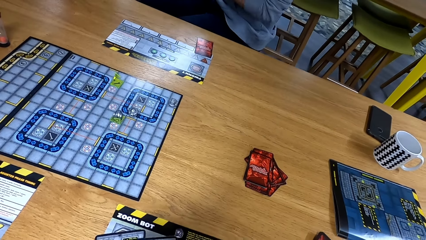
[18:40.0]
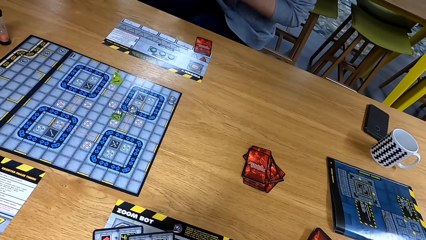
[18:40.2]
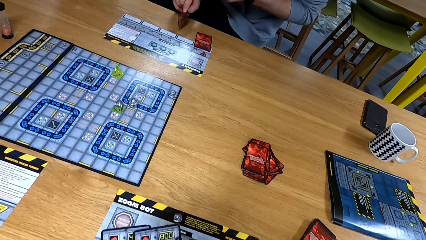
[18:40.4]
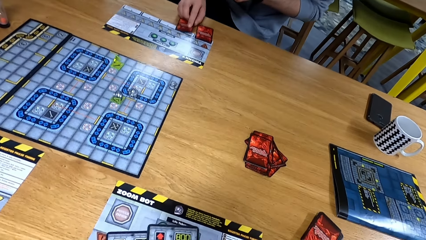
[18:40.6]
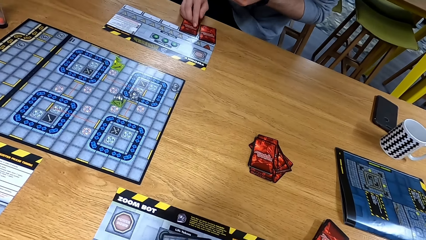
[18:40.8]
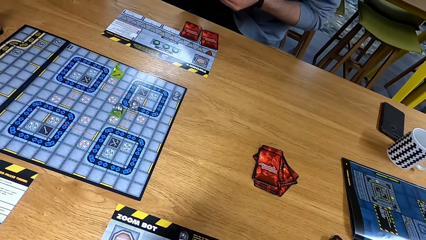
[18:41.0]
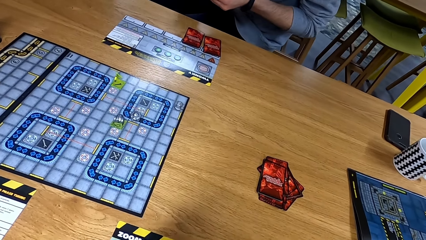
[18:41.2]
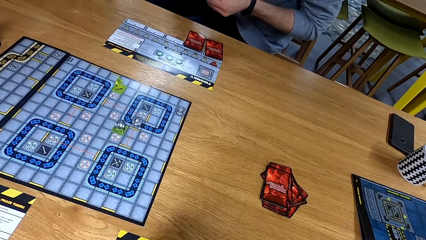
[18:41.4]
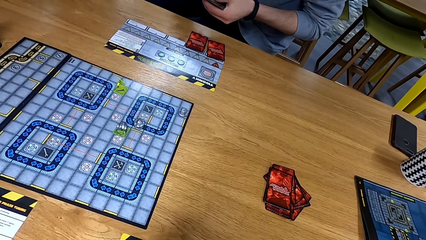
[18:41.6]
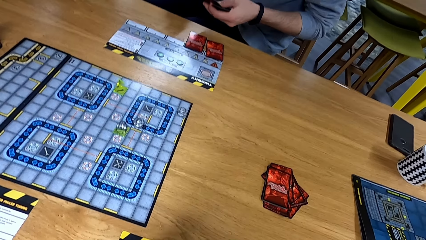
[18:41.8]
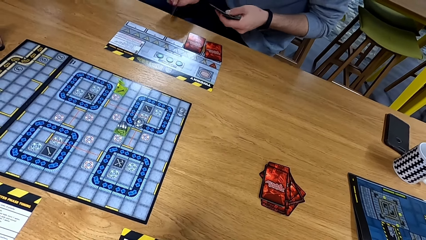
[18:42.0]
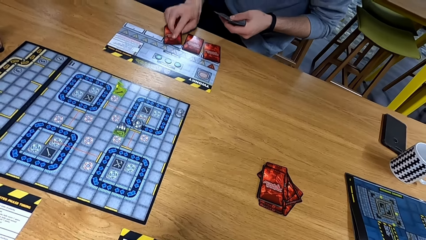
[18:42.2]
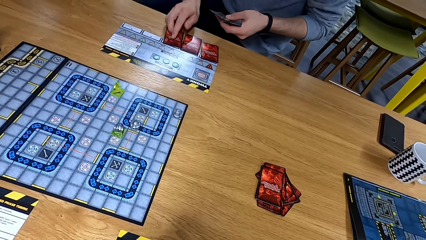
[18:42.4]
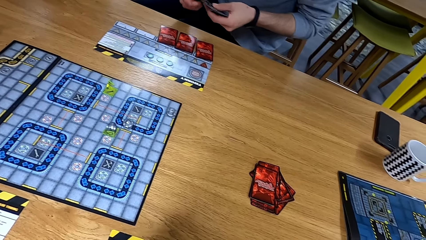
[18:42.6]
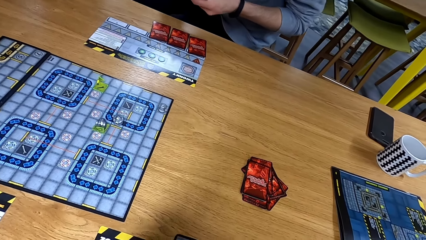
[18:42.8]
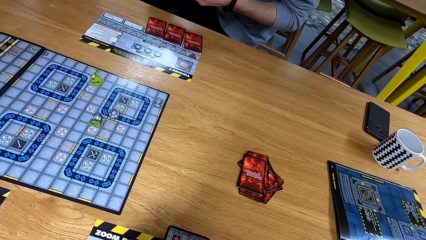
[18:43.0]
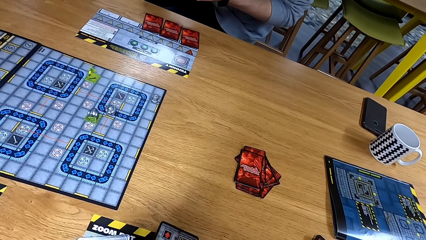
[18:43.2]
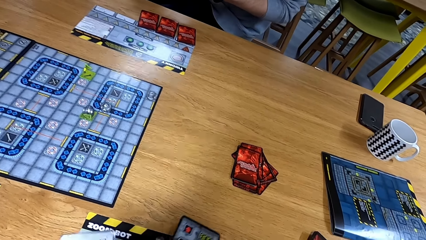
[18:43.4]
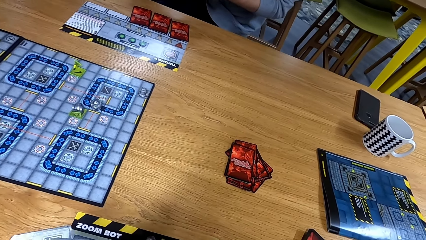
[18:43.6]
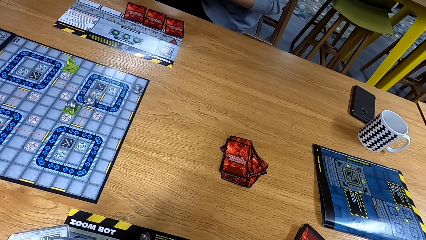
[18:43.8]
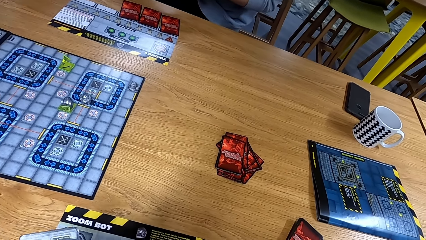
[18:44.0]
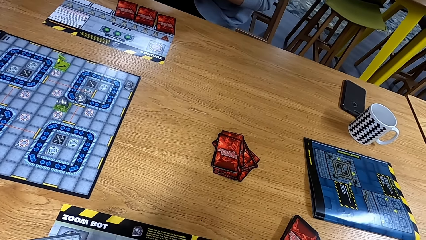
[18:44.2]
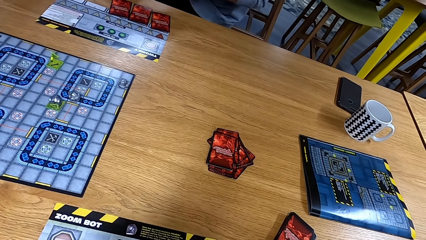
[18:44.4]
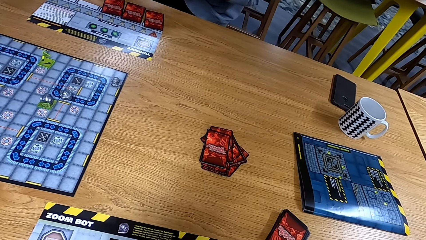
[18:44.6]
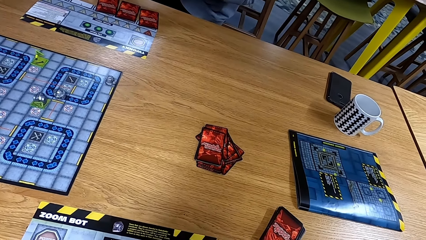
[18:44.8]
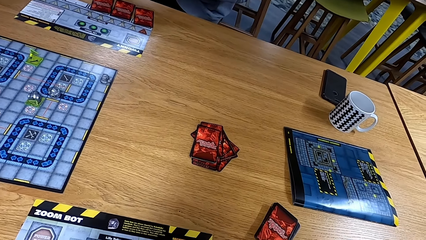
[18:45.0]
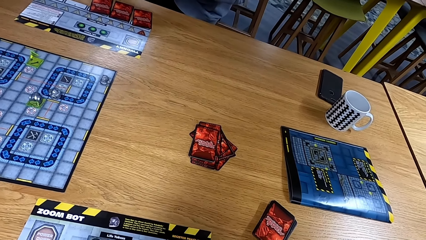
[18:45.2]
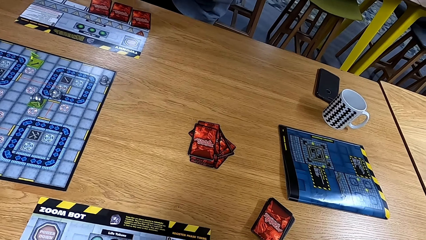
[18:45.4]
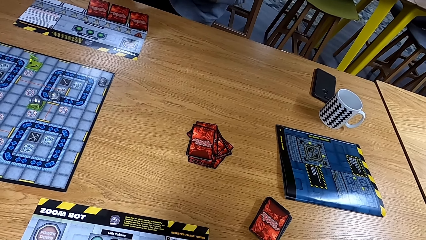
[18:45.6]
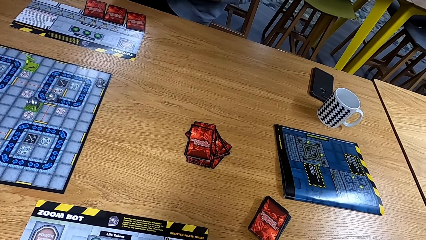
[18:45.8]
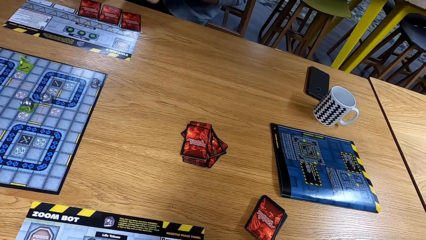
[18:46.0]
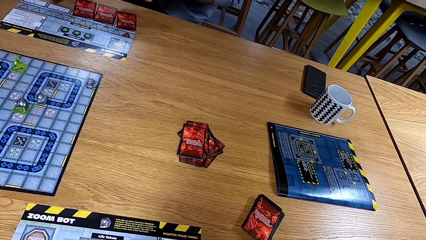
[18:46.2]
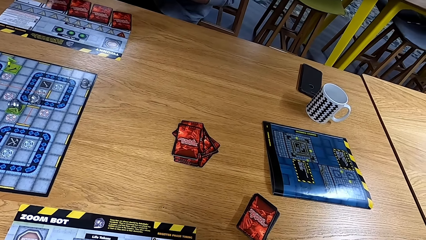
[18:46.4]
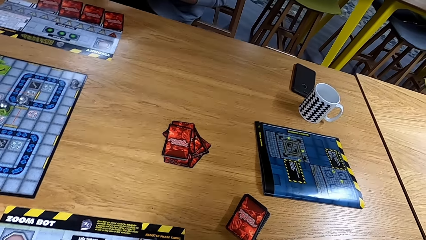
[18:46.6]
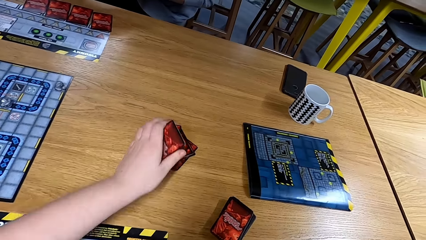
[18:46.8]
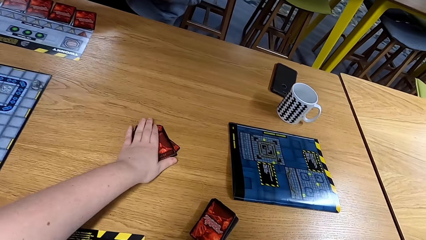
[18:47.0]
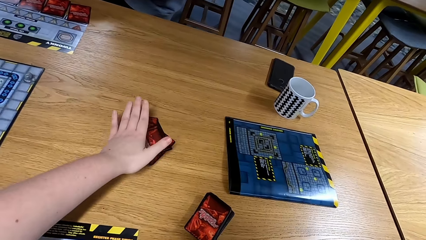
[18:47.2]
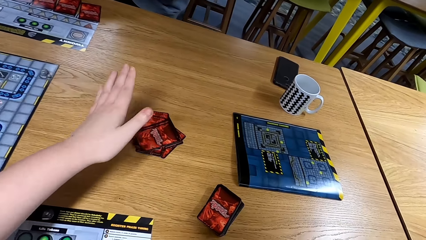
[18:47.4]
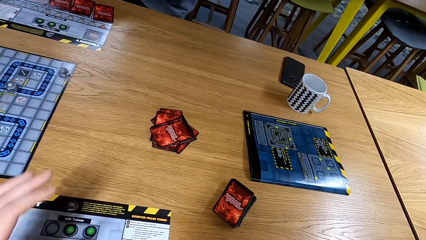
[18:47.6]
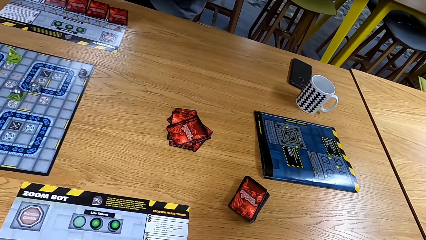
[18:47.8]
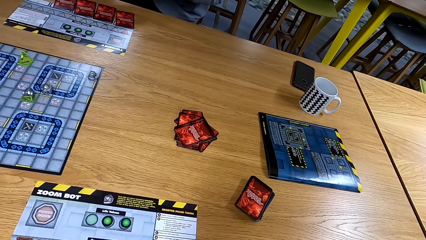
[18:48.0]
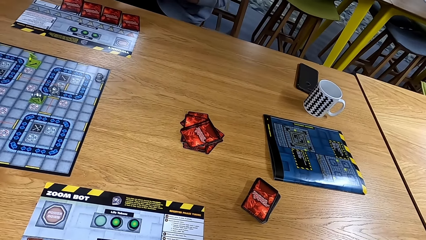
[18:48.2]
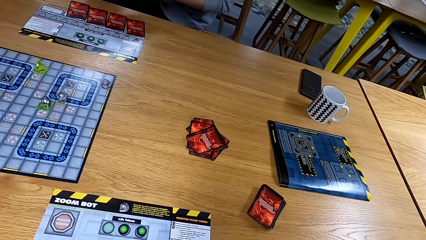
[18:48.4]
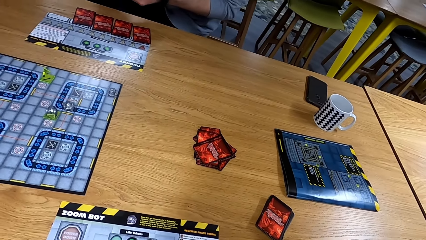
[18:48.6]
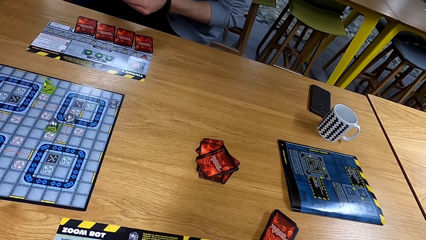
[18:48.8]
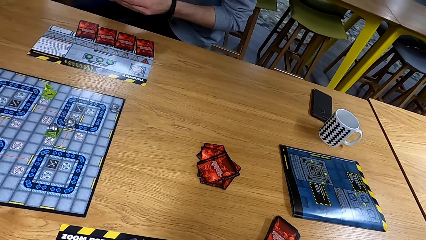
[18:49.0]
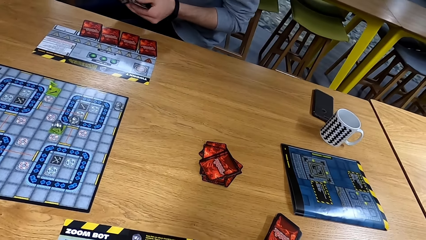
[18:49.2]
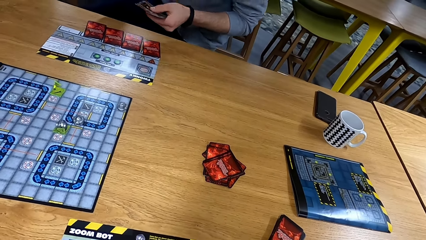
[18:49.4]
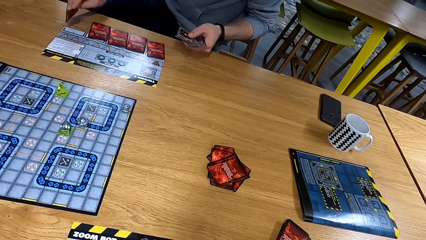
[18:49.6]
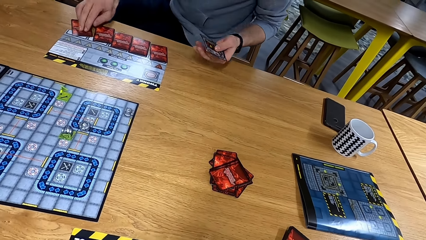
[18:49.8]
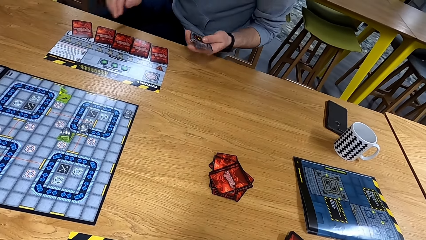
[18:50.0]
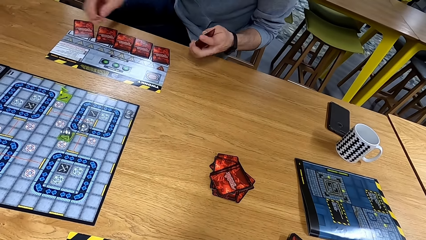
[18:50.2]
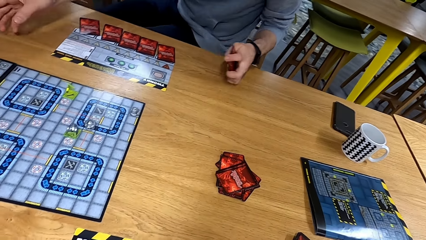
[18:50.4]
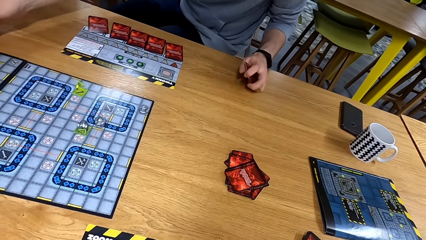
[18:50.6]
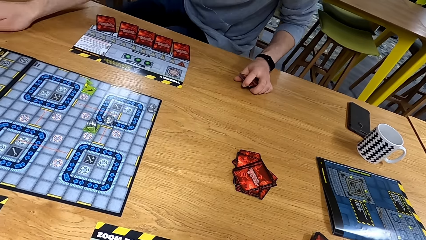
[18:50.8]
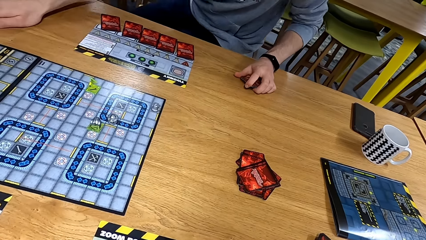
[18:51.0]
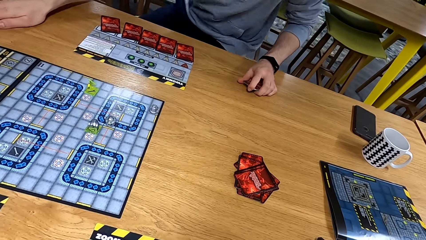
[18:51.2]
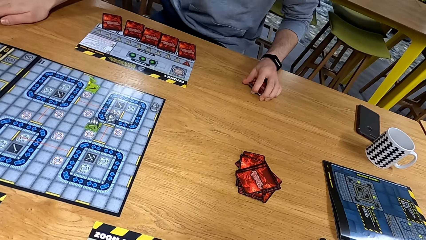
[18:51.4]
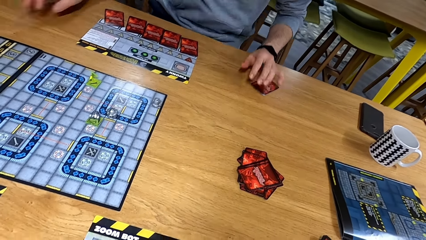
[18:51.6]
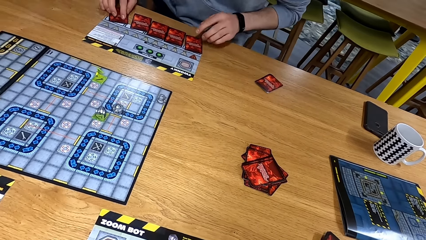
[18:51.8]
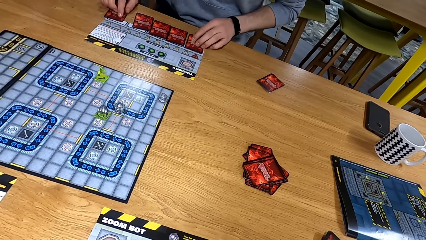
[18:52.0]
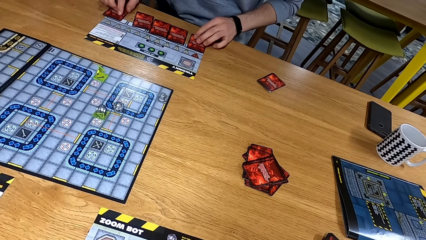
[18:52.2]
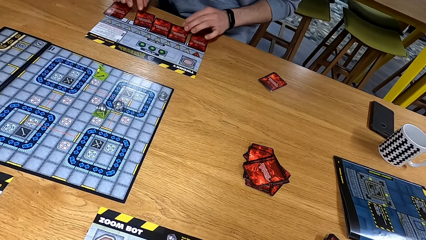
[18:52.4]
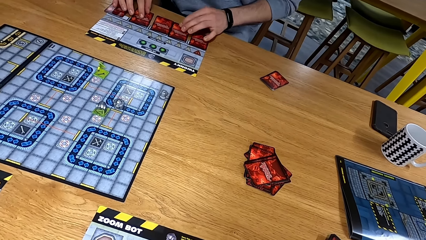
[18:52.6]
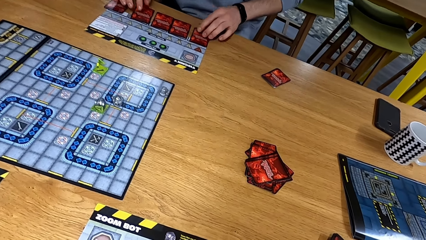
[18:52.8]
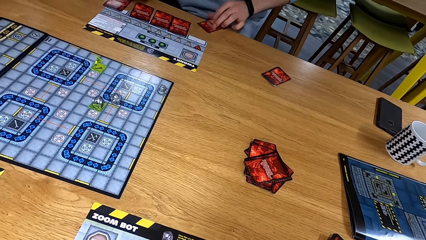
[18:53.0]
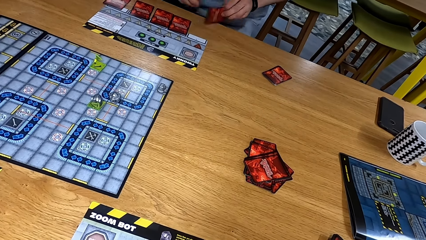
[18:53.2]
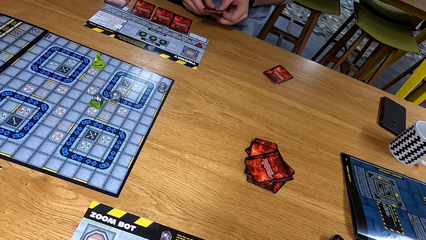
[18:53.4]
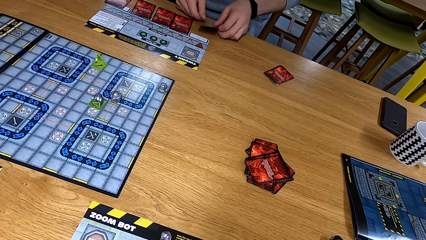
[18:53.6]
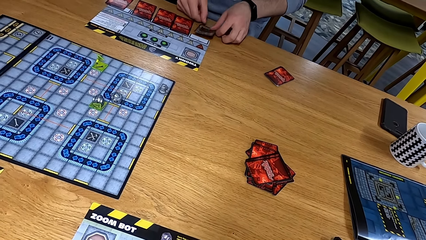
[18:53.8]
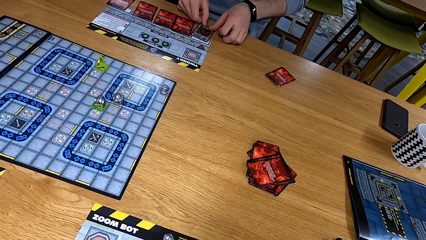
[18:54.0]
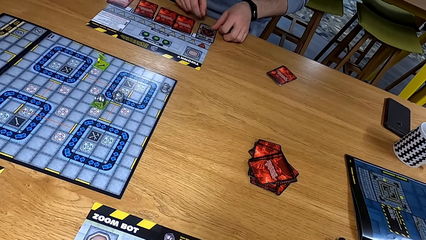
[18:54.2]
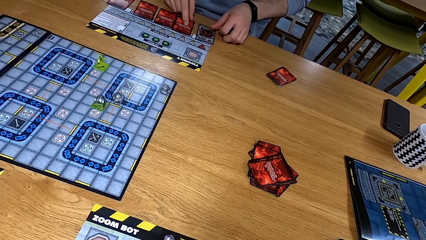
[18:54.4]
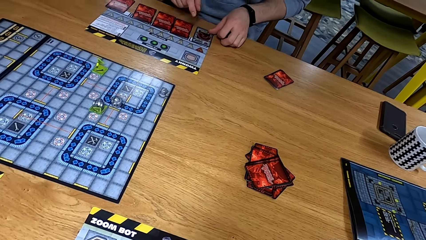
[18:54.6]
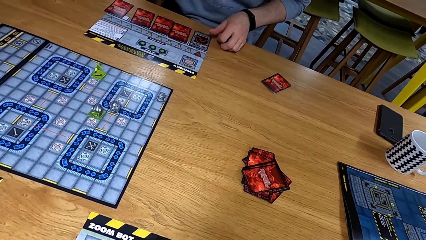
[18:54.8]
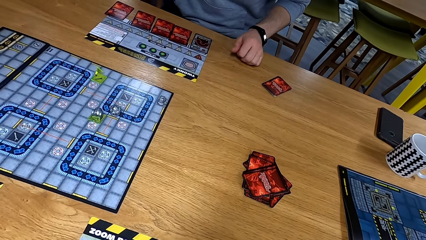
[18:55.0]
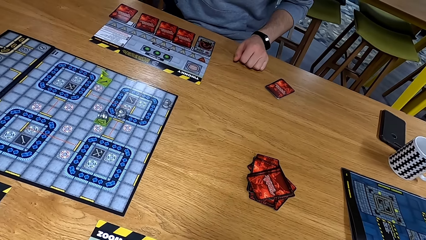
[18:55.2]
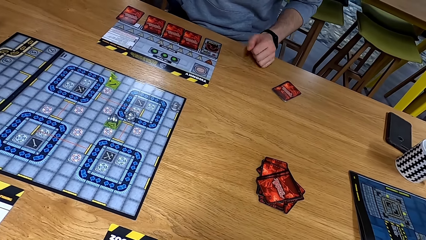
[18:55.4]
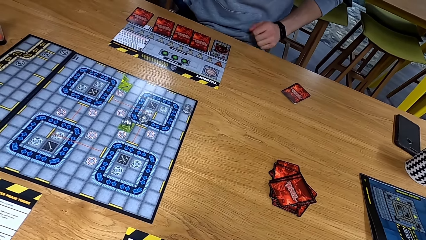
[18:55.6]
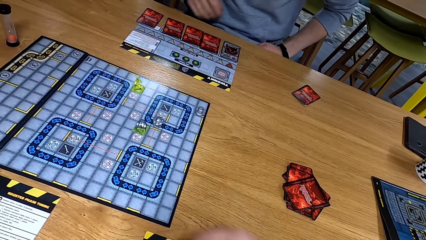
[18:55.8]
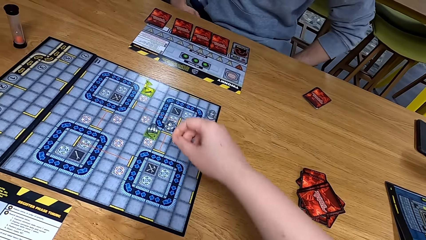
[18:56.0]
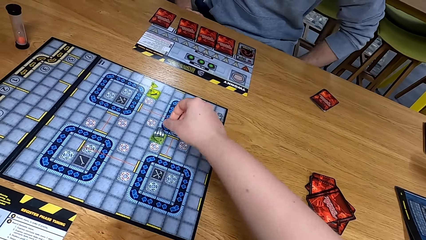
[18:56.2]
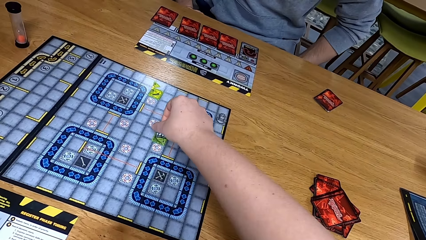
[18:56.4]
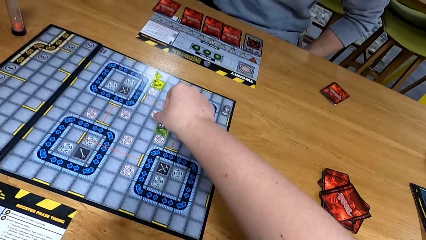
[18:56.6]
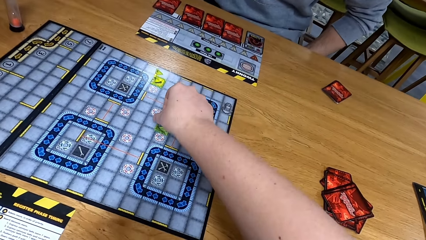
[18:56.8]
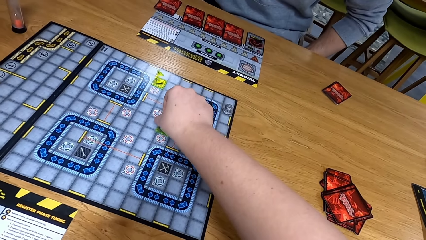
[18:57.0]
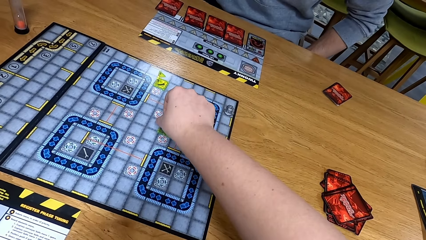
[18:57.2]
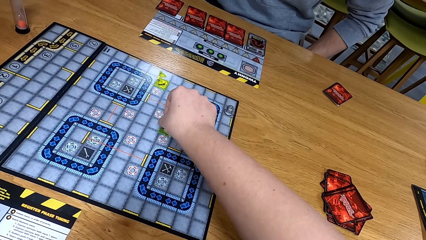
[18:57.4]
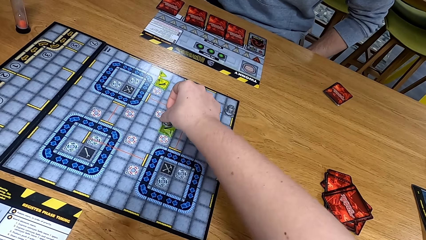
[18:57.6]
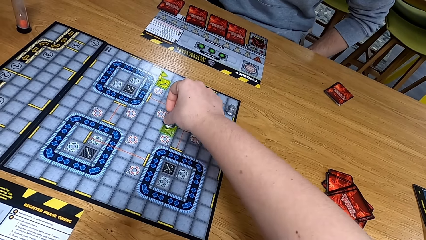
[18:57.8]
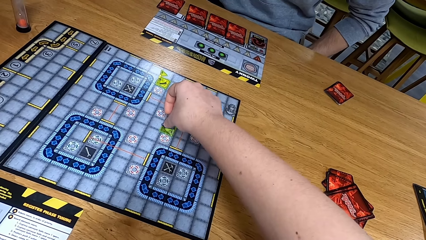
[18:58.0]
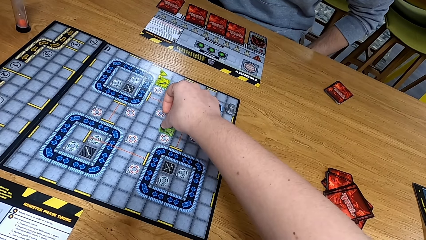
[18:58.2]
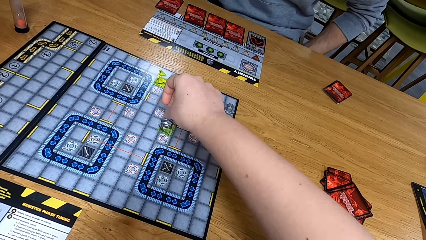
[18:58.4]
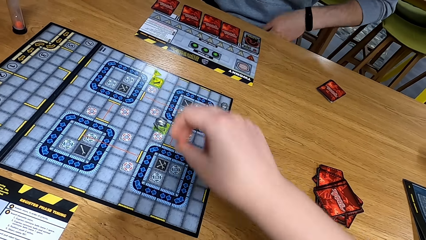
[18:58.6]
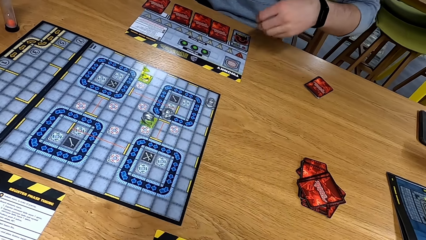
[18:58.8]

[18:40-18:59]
A man puts the cards on the table. The camera wearer puts the cards on the table. Another man puts a card on the table. The first man arranges the cards and puts the cards on the table. He turns the card. The camera wearer moves a dice. They pick something on the playing board.
